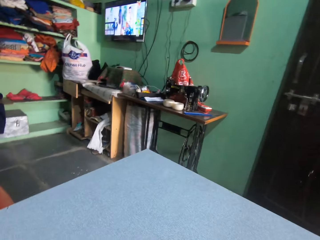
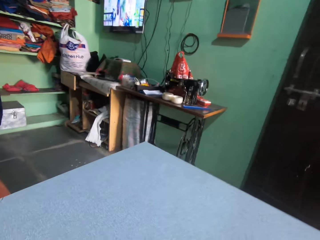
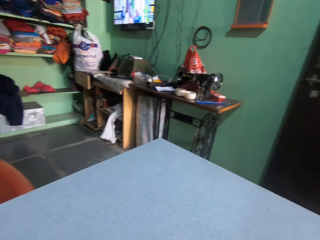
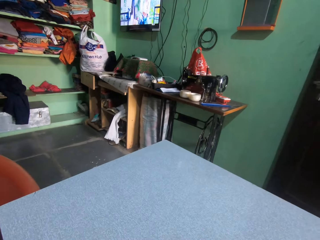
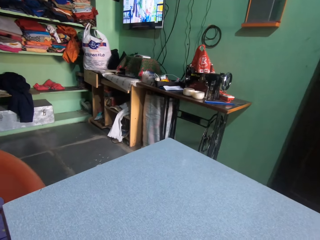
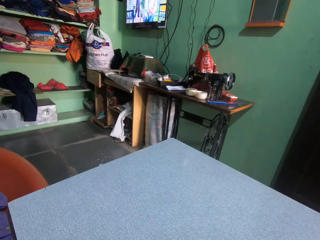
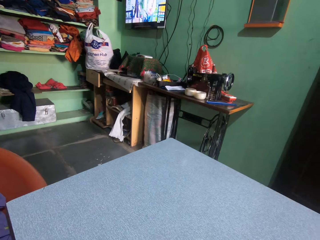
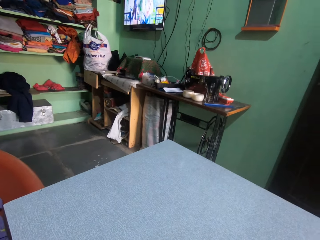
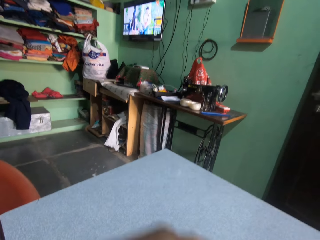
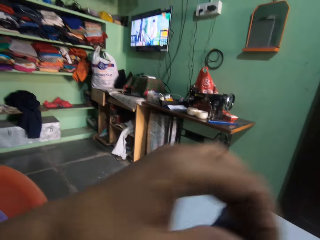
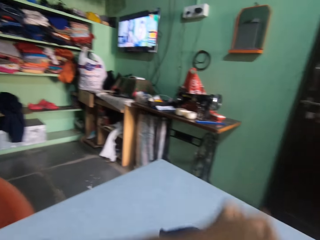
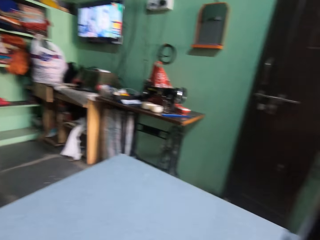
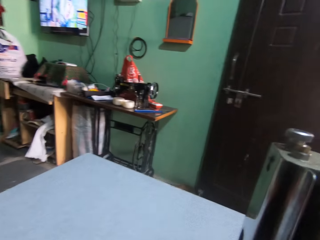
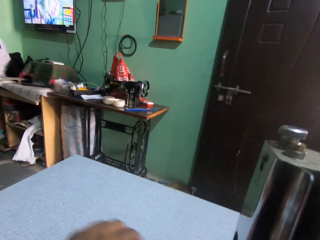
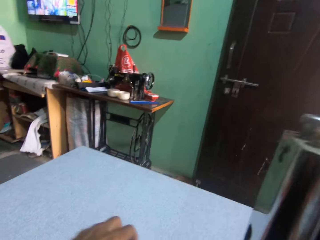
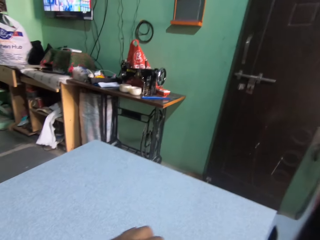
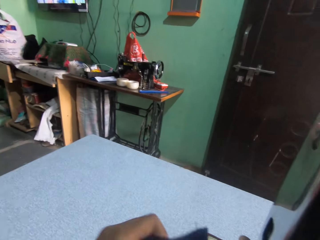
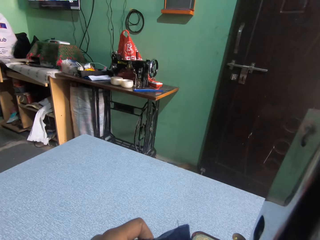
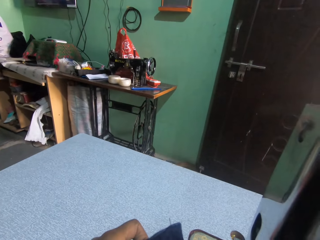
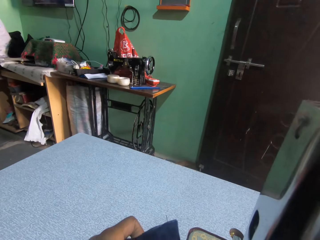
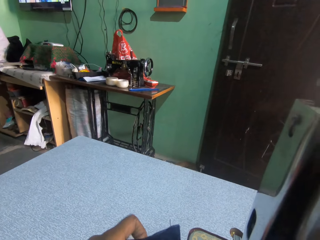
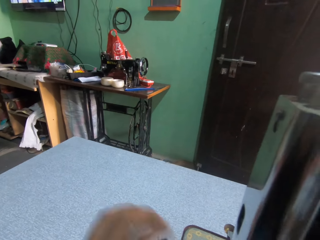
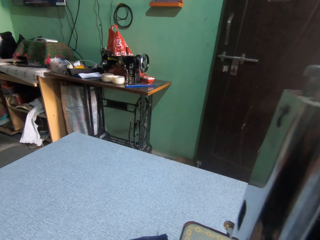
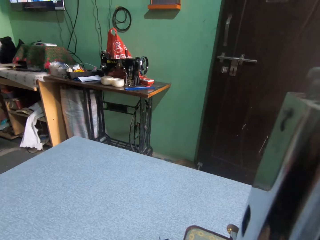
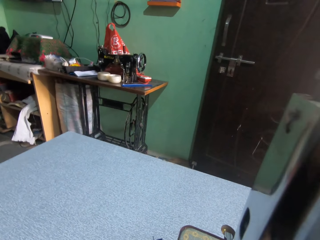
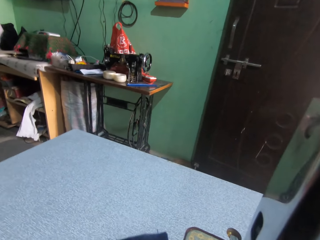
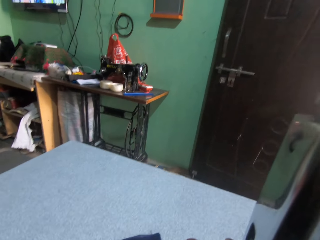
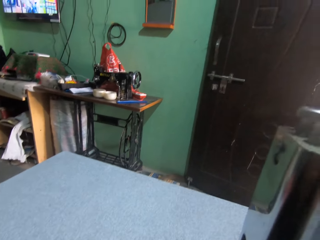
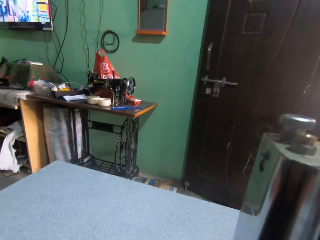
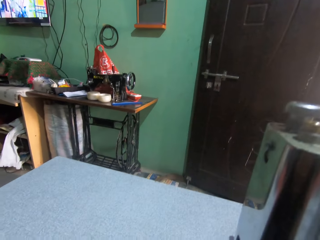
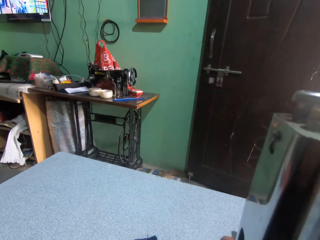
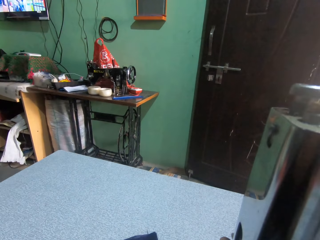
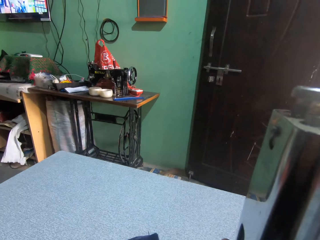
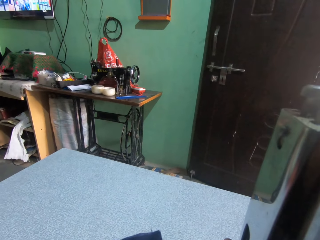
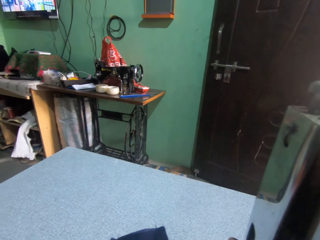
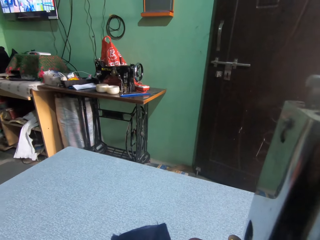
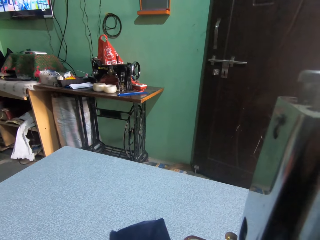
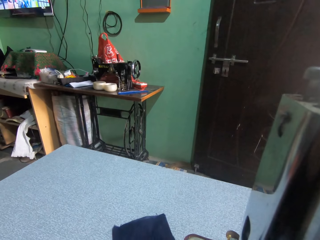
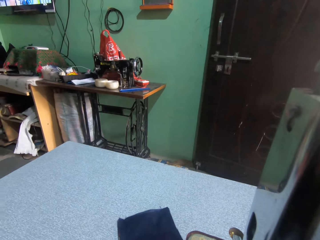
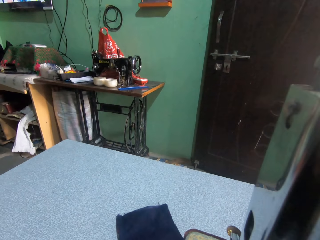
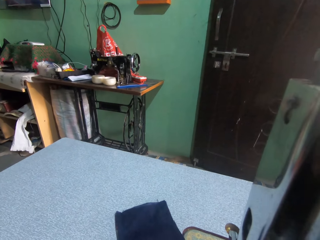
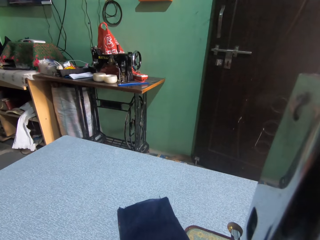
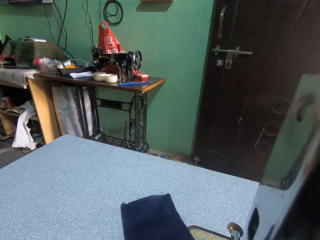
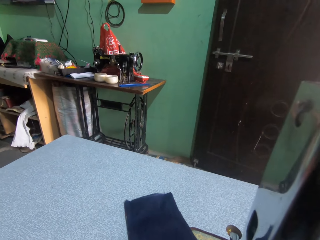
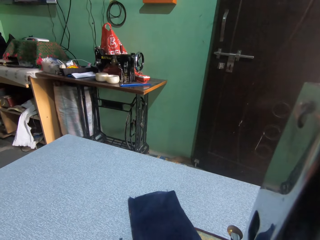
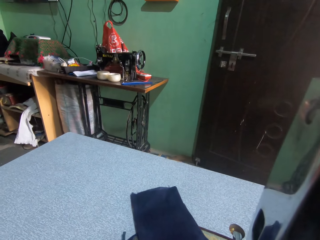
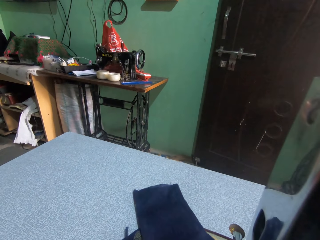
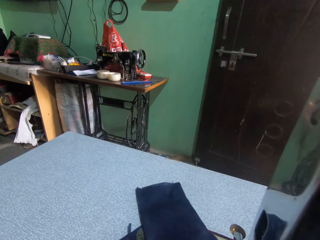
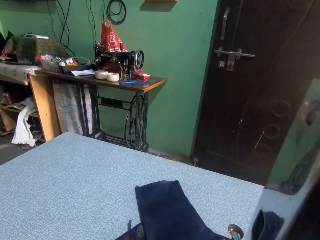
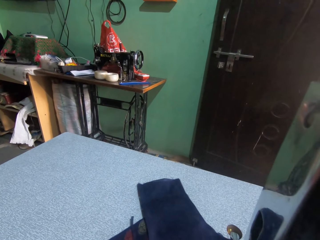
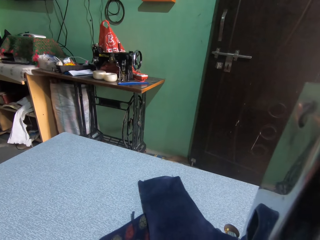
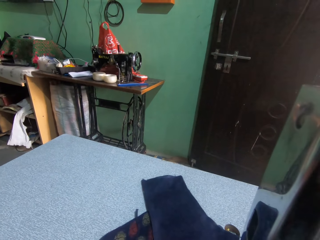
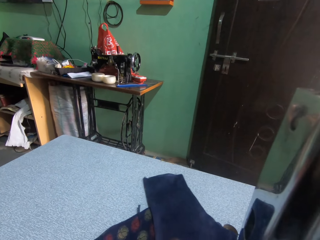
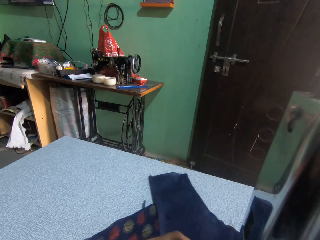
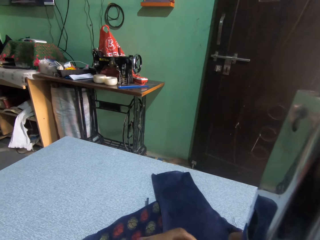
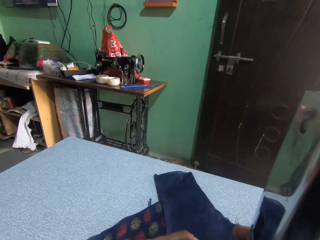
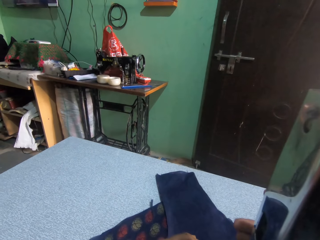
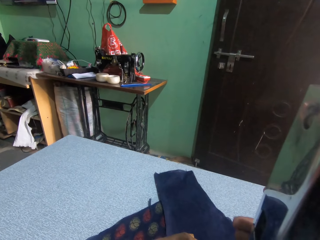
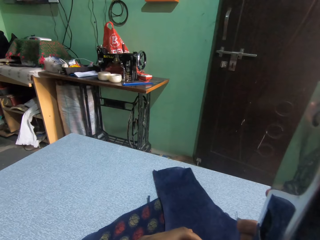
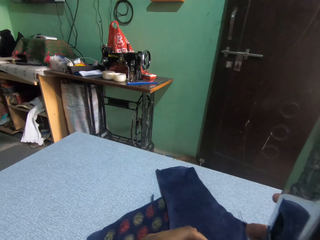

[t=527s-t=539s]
The camera wearer checks the cloth on the table. They put the cloth on the sewing machine. They sew the cloth with the sewing machine.

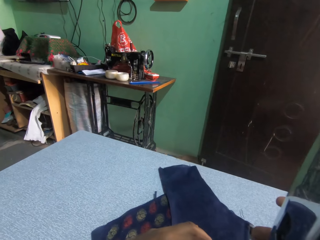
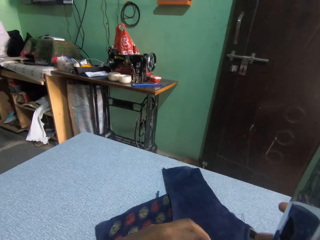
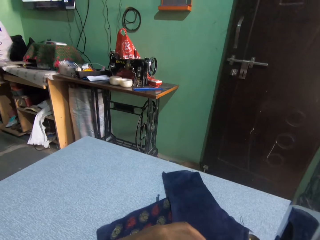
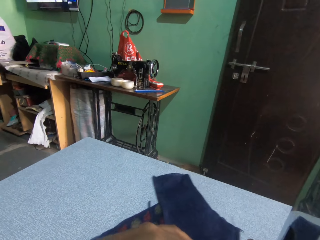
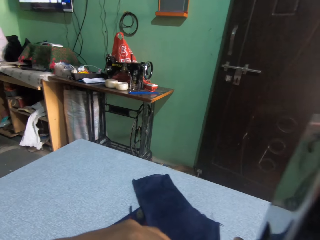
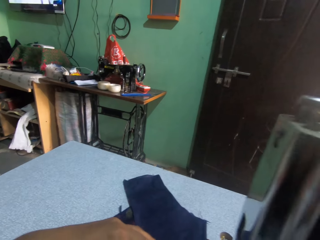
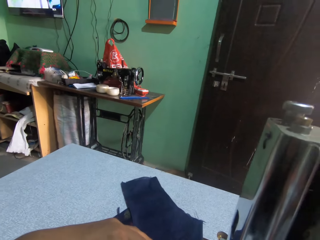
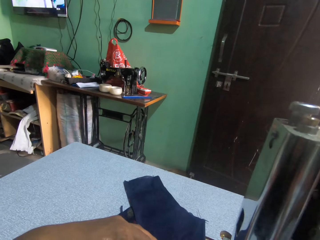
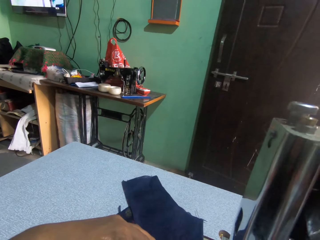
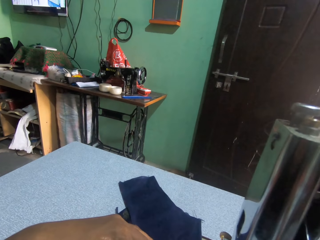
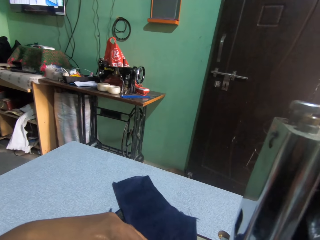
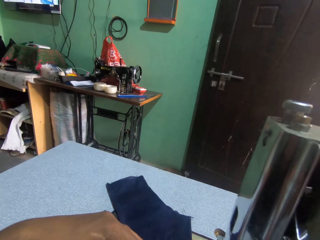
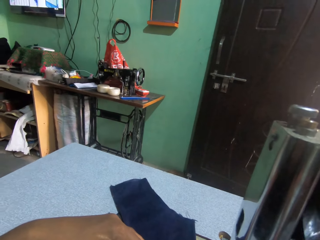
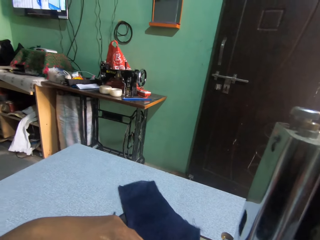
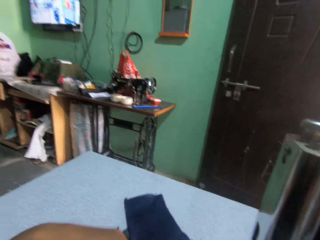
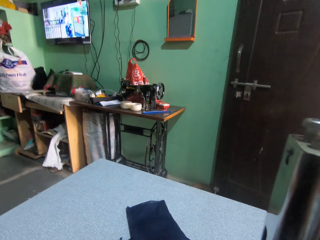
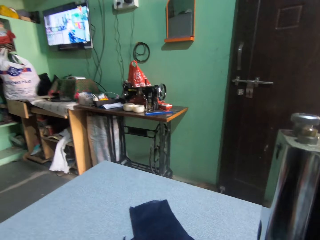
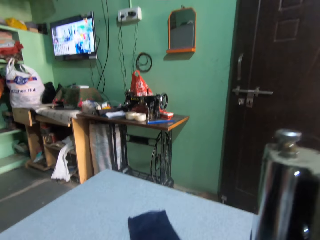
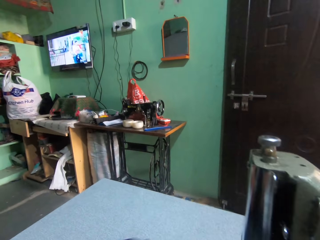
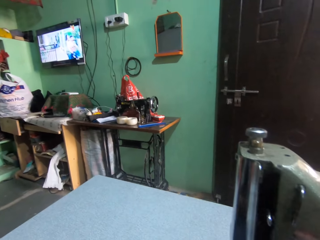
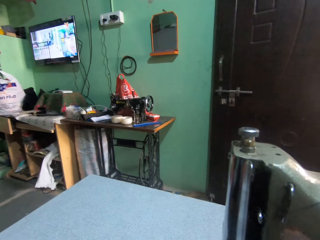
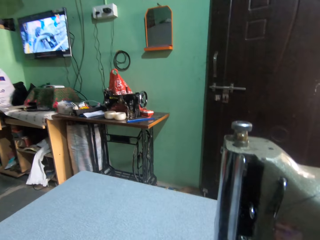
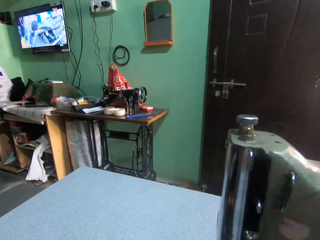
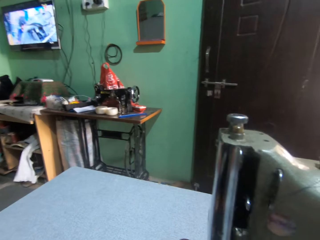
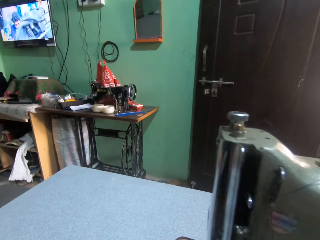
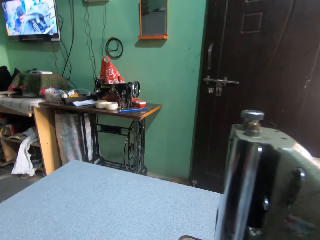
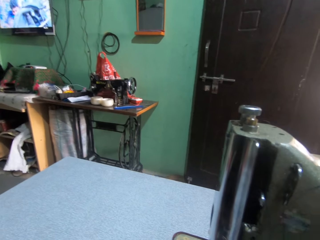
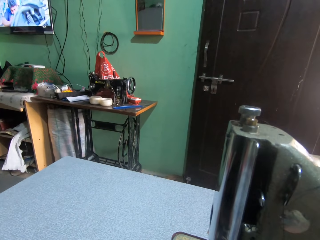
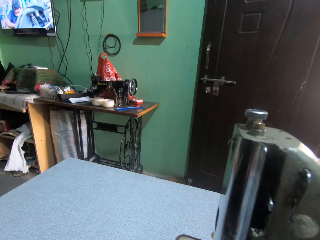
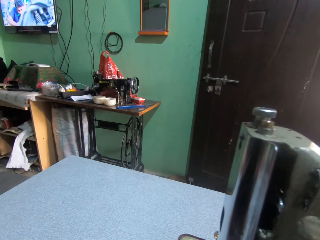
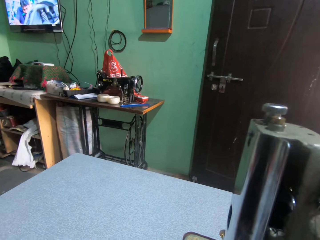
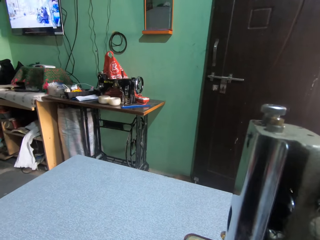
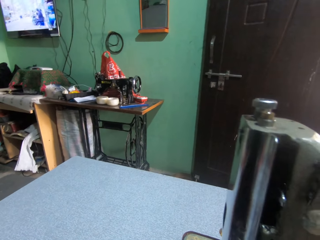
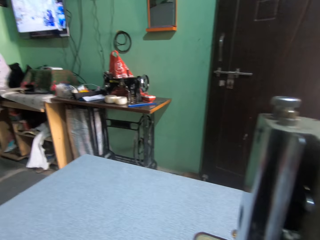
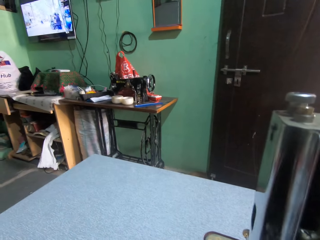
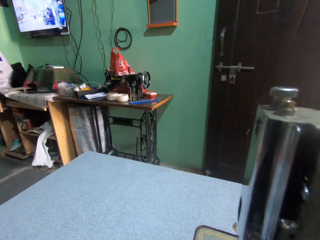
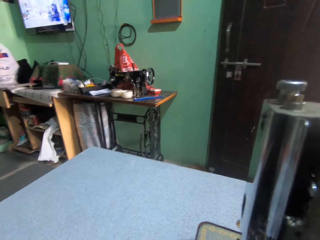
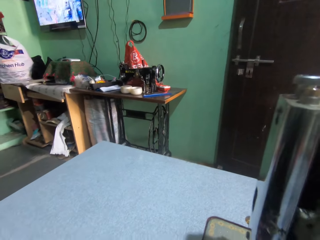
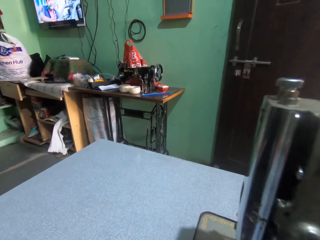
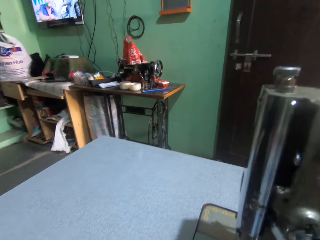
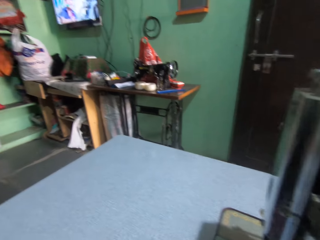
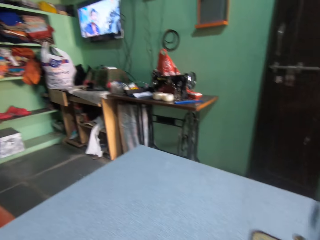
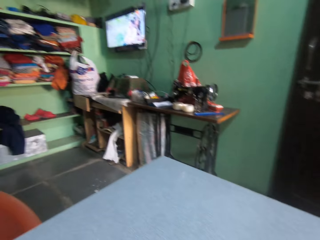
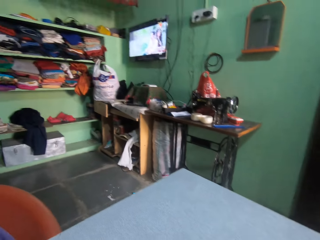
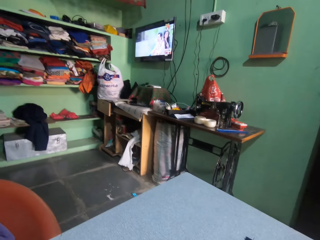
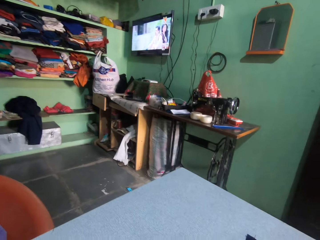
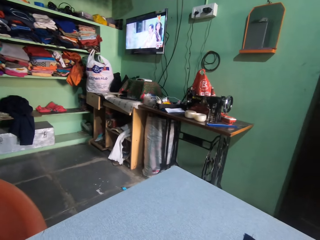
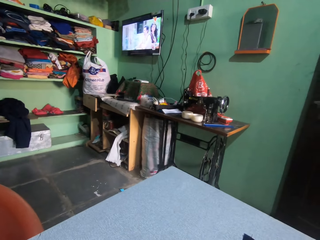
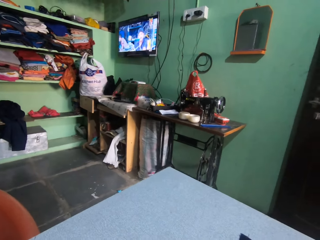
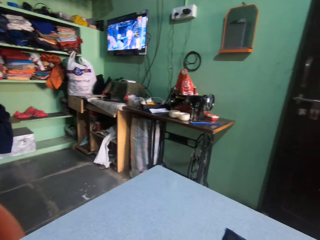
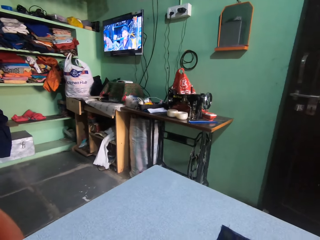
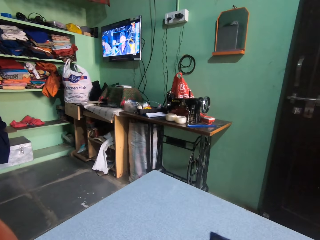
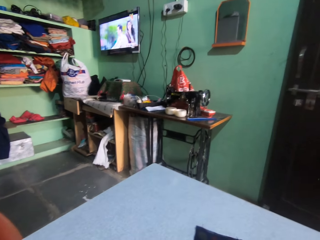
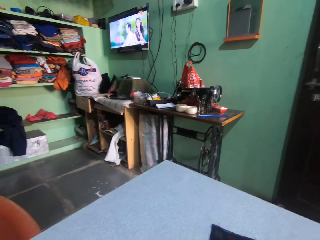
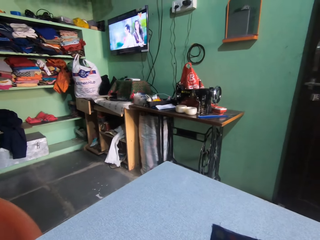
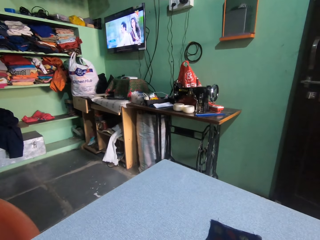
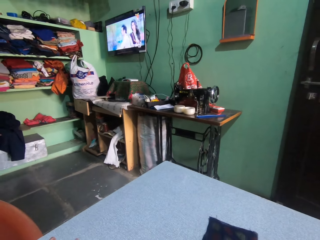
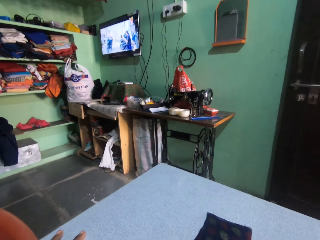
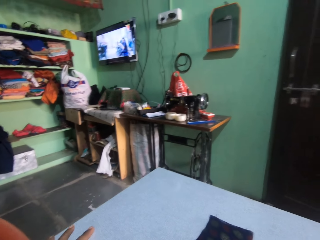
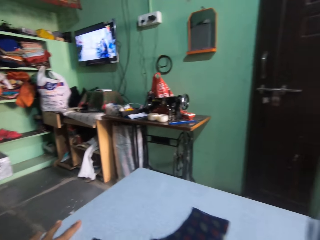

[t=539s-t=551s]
The camera wearer checks the cloth on the table. They watch television.
